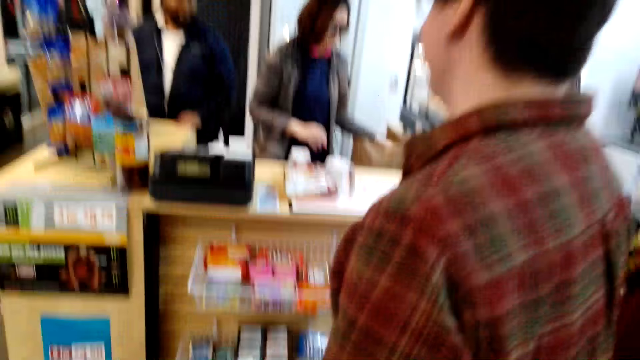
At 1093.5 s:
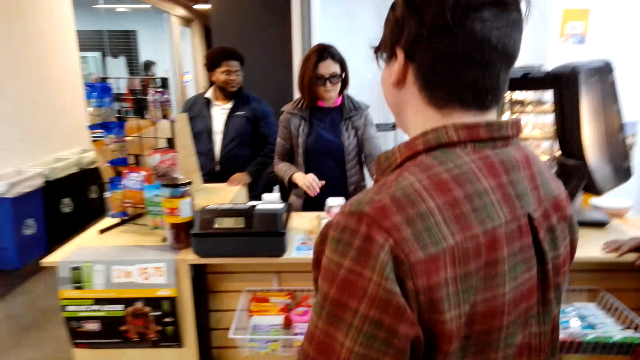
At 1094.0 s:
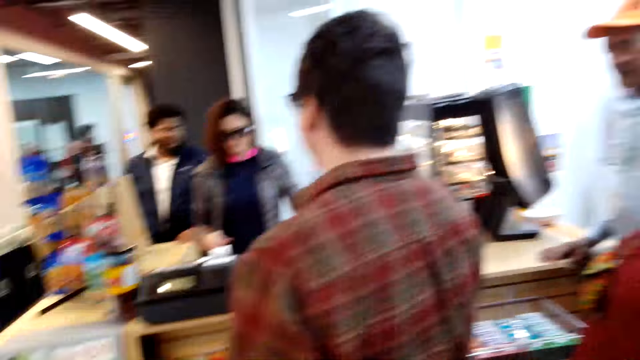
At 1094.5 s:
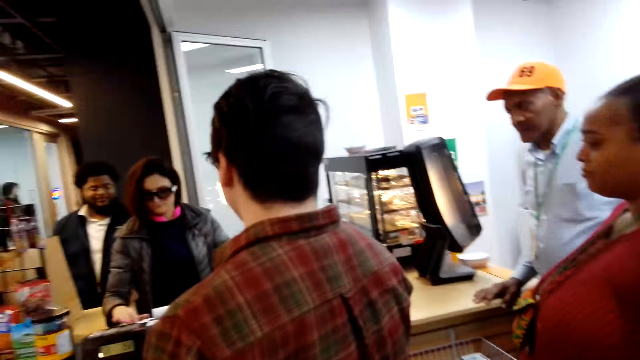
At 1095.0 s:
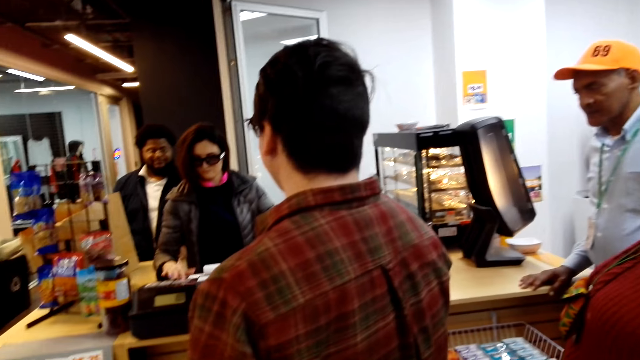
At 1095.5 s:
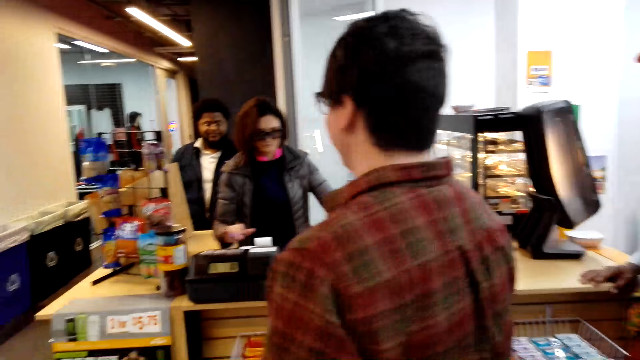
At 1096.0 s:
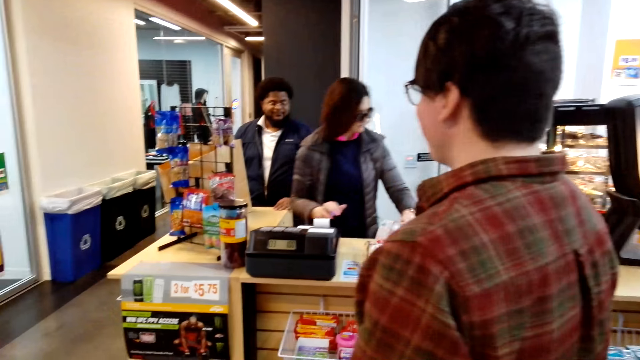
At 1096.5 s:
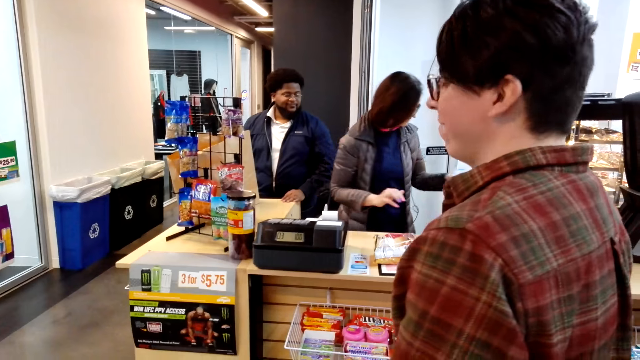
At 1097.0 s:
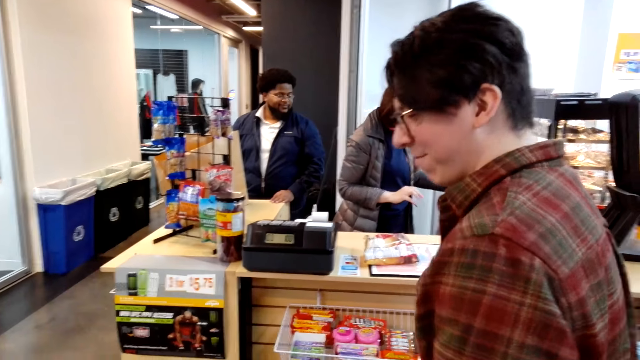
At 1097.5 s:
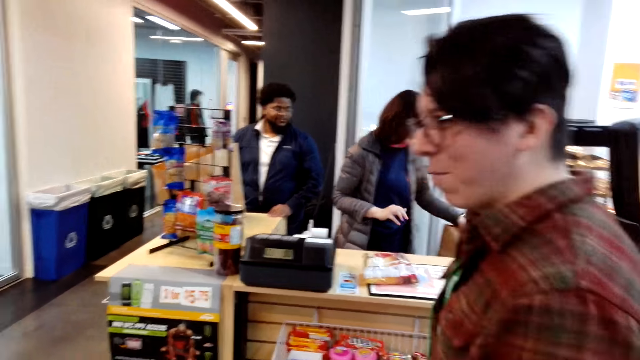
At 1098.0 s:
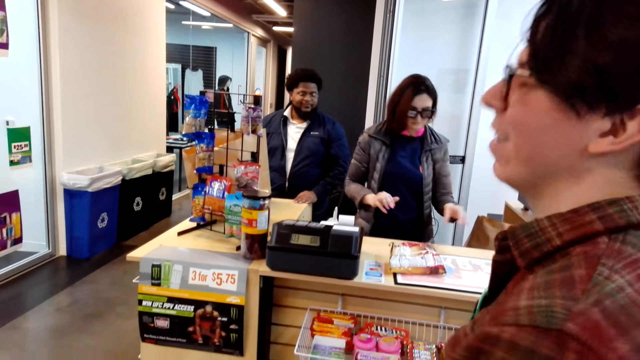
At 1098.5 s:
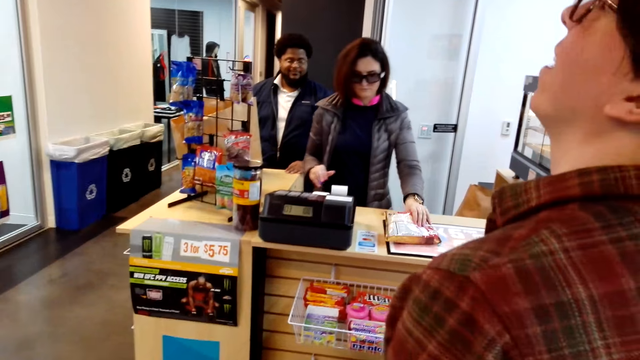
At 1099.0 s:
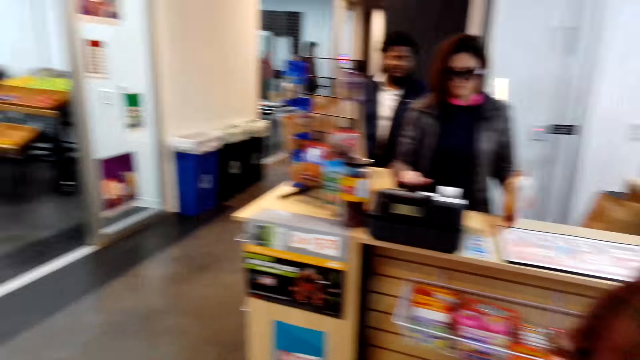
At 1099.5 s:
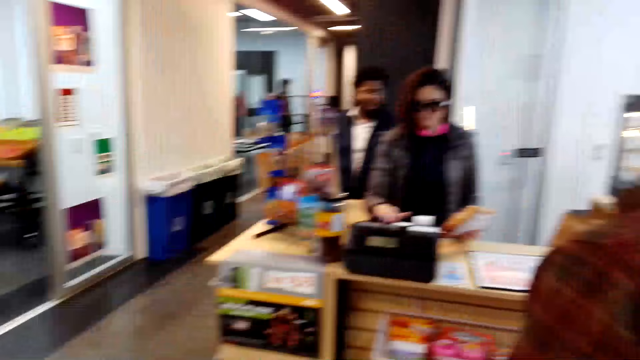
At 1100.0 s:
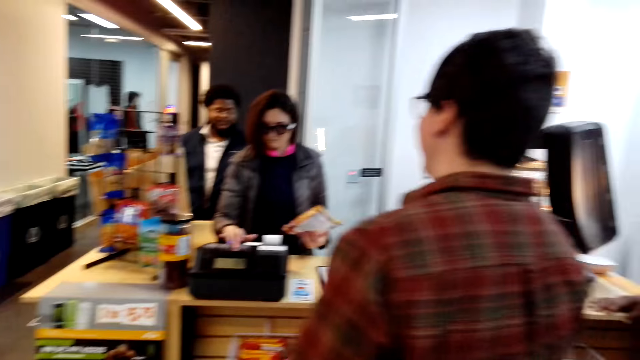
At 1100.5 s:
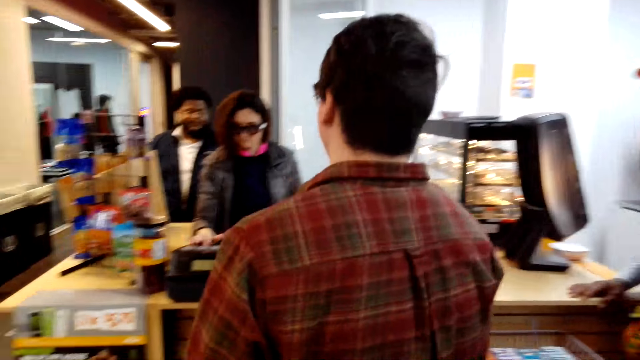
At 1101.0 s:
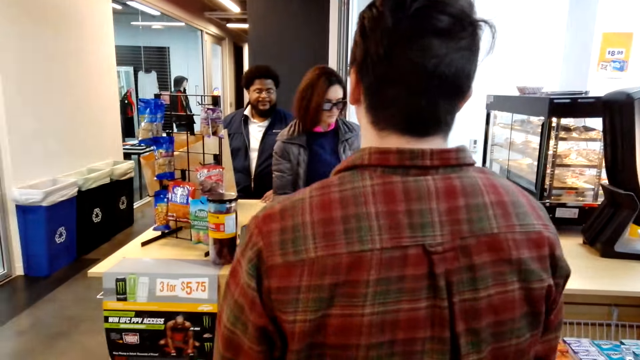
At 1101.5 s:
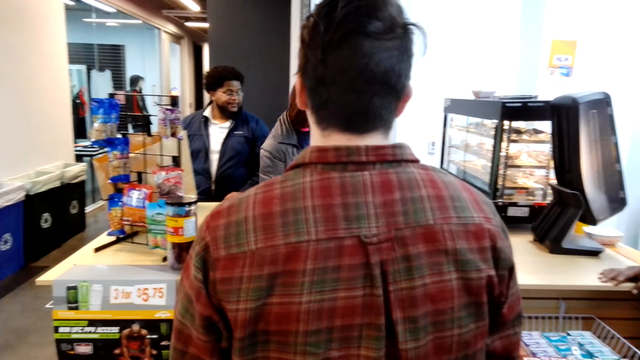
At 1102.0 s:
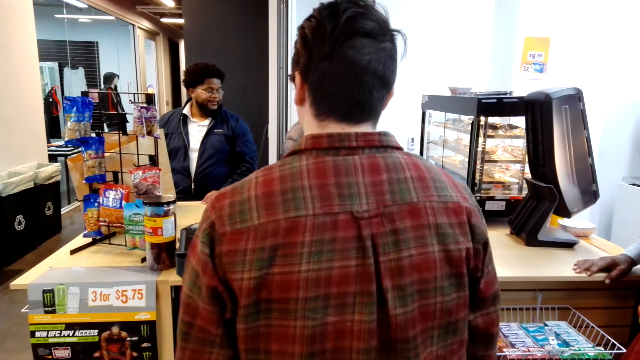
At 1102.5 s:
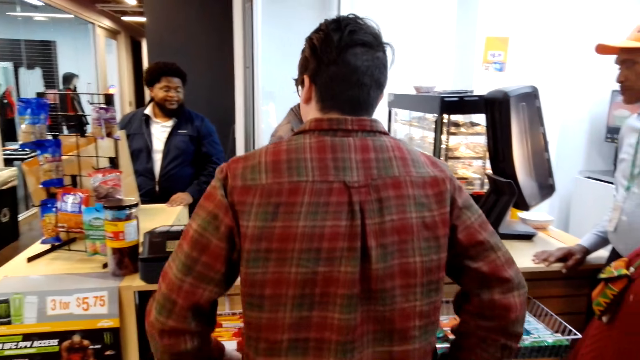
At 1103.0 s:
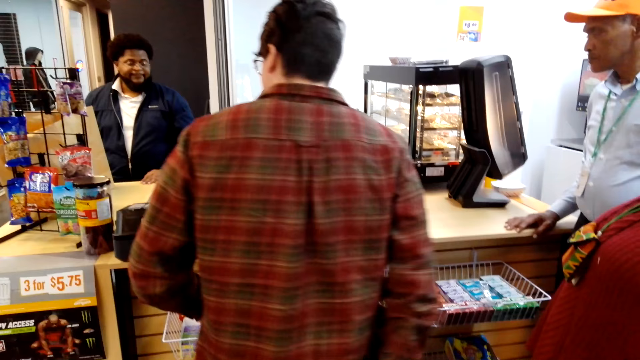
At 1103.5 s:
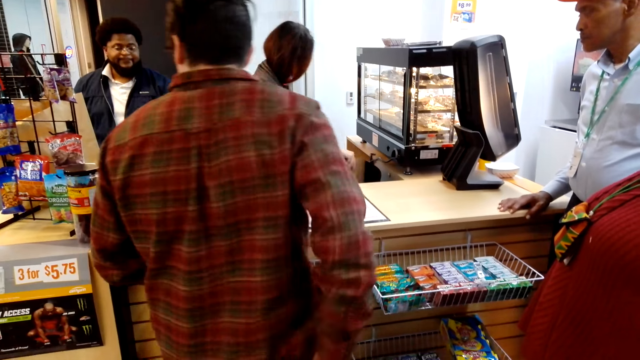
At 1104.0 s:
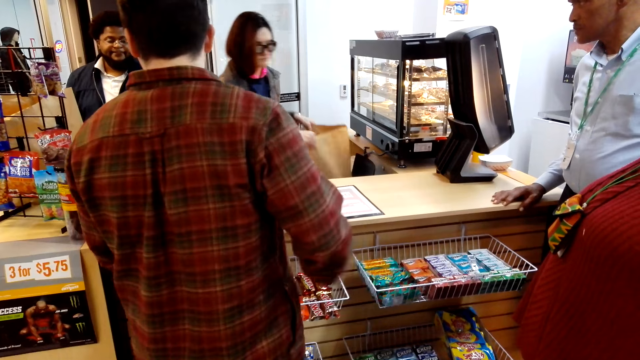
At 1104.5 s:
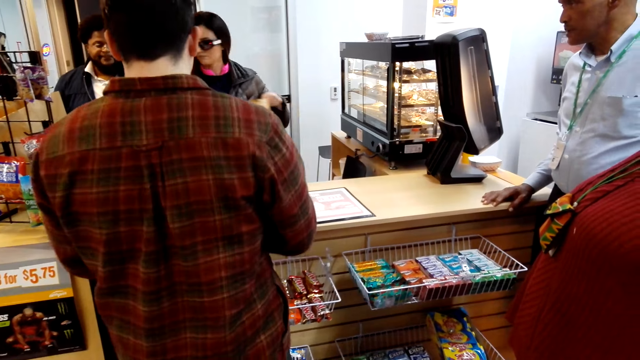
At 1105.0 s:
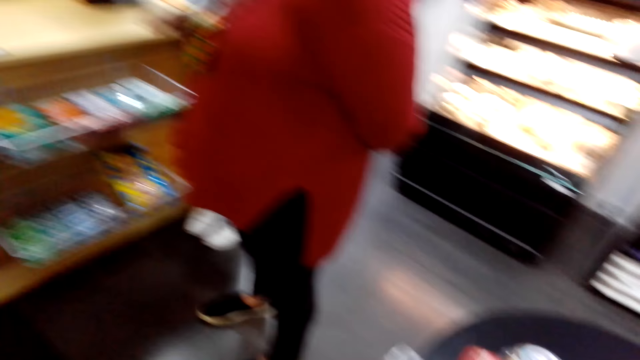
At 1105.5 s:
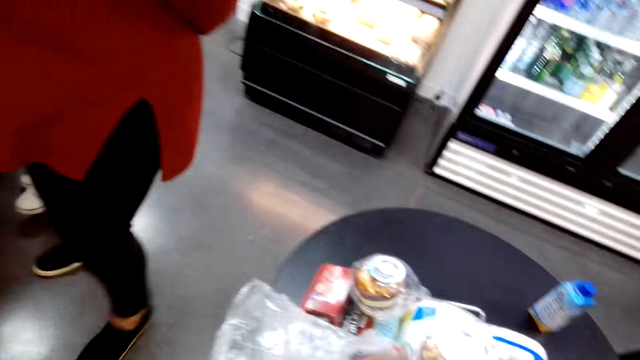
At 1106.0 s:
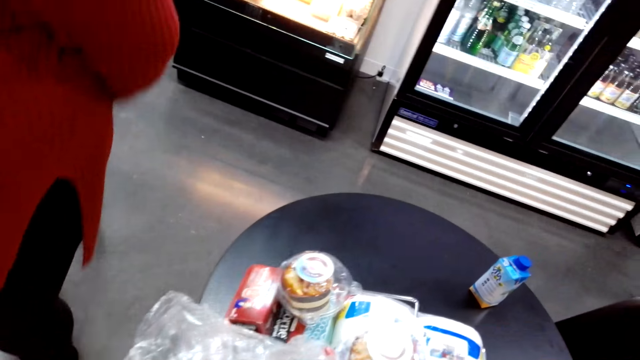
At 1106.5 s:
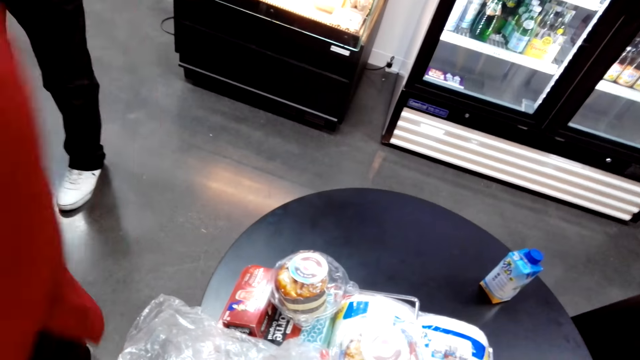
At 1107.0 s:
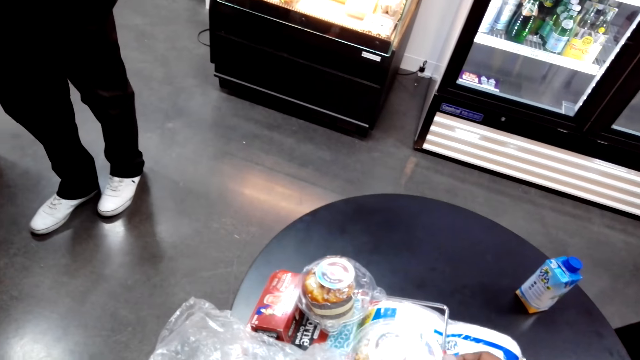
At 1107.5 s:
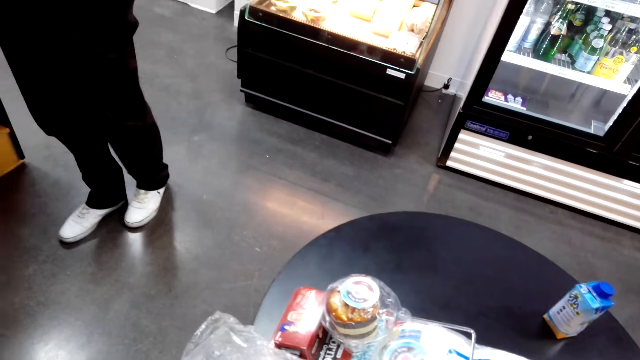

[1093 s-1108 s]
The camera wearer converses with a man. The man looks around the cashier desk. The camera wearer looks around the cashier desk. They hold the shopping basket. They look around the shopping bucket.

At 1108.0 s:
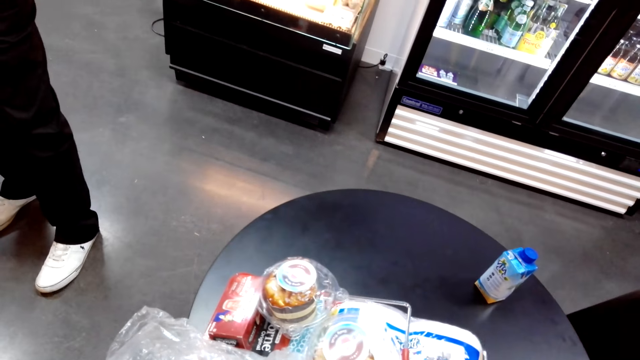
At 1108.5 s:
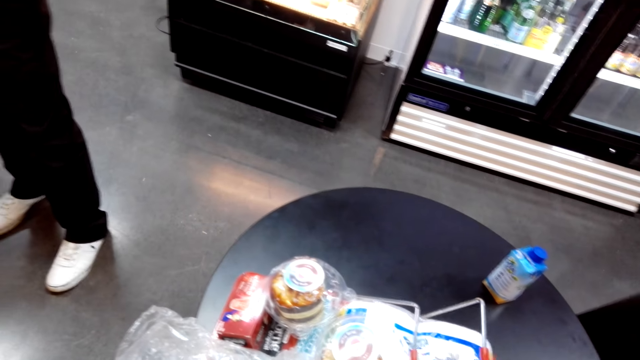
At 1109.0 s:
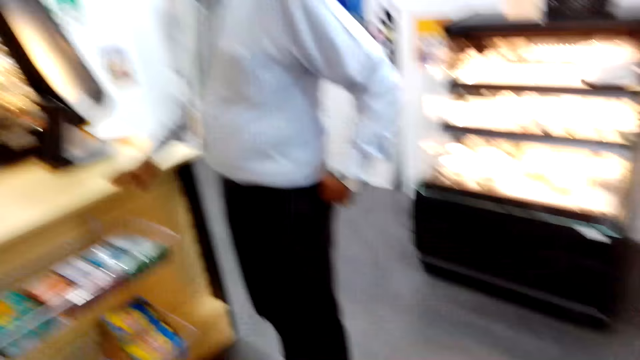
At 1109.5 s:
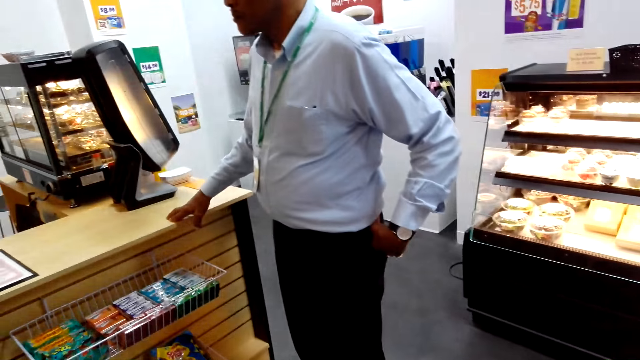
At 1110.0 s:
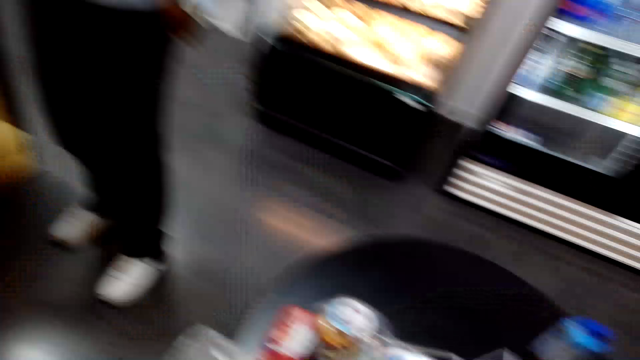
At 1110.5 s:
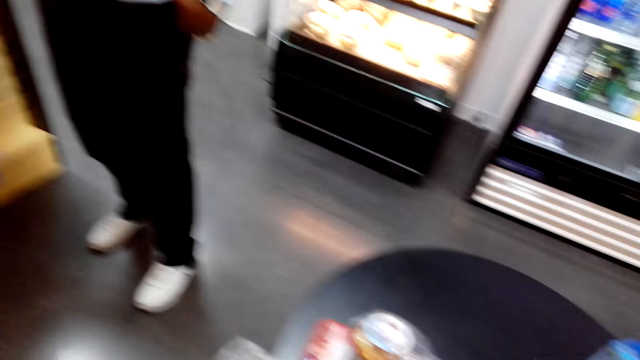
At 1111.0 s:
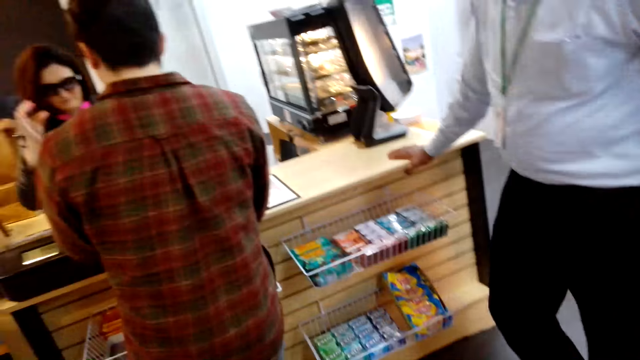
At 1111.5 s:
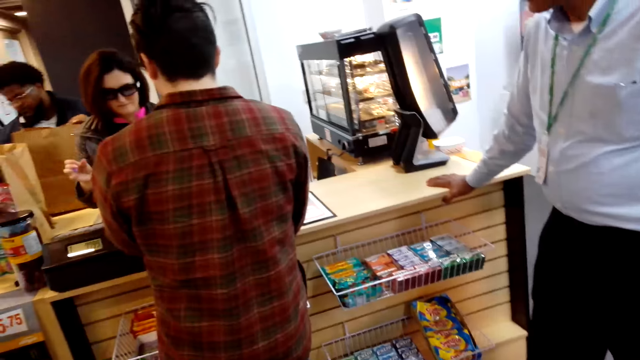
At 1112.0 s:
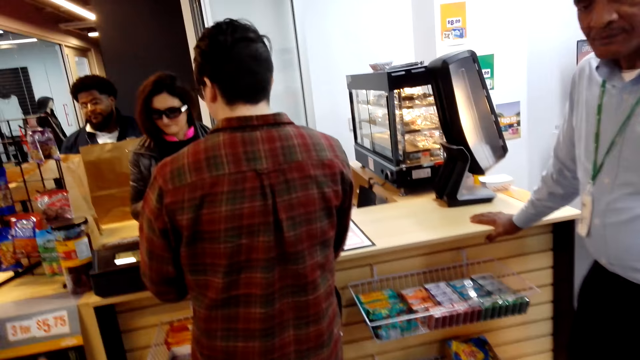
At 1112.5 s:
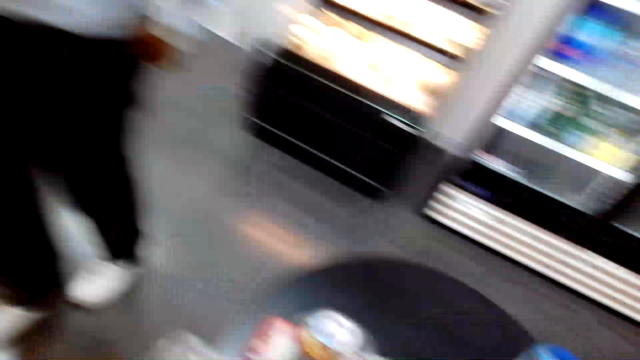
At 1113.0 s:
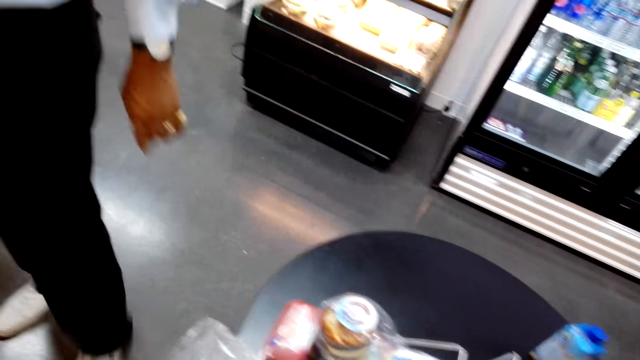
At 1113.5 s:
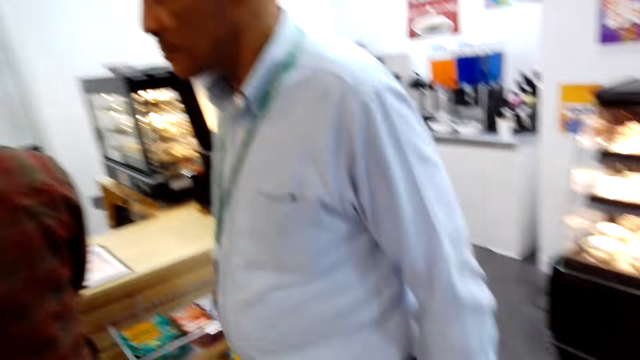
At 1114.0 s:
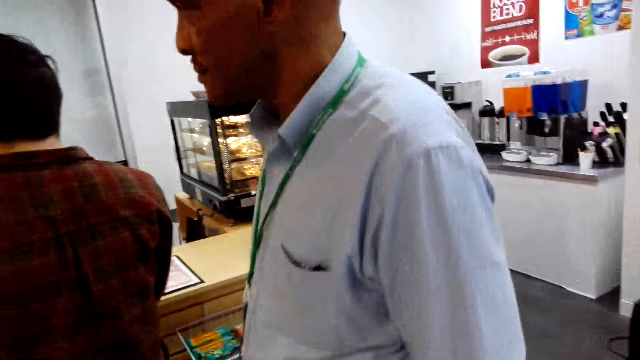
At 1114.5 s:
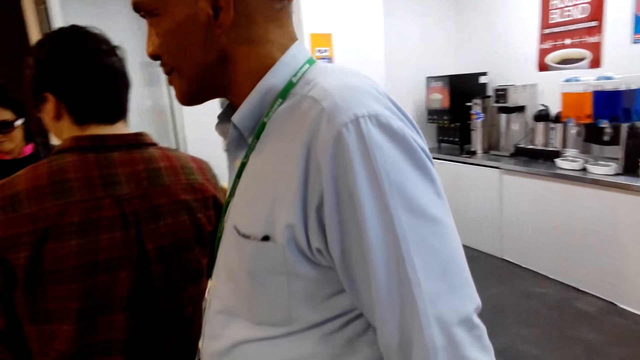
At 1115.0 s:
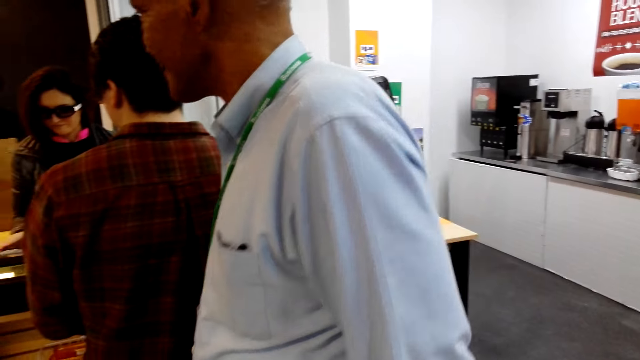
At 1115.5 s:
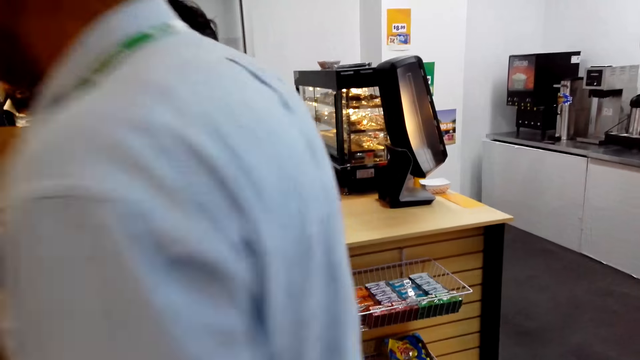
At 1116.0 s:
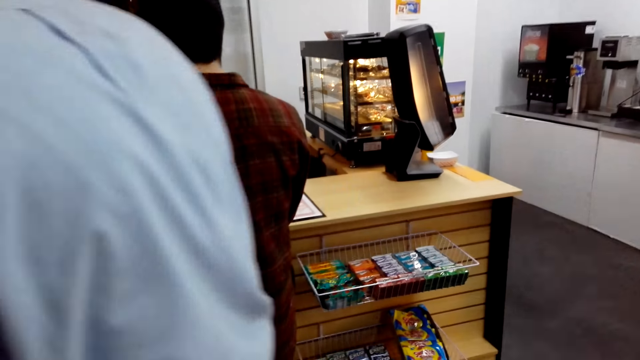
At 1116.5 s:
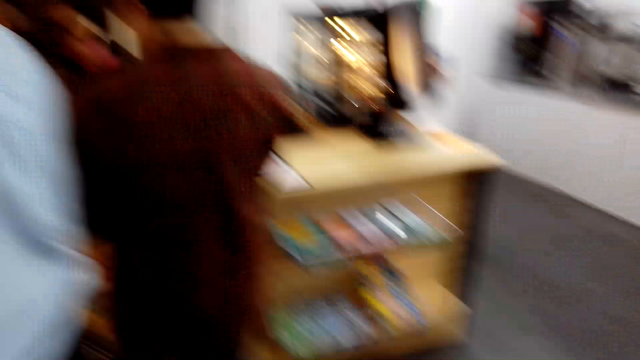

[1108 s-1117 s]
The camera wearer looks around the cashier desk. They look around the shopping bucket. They look around the shop.
